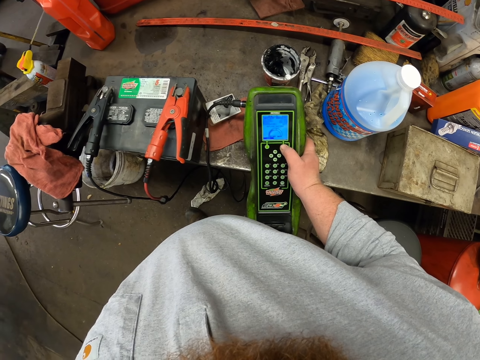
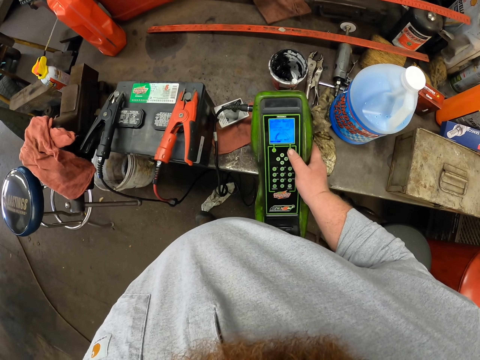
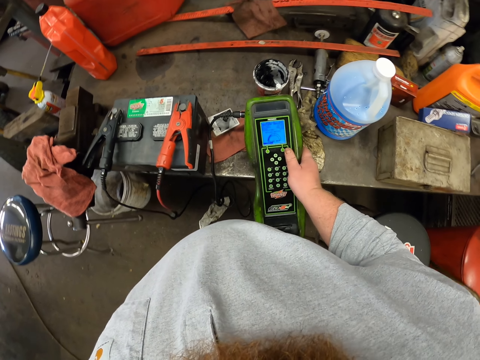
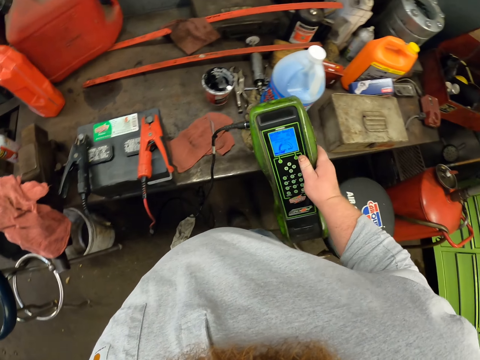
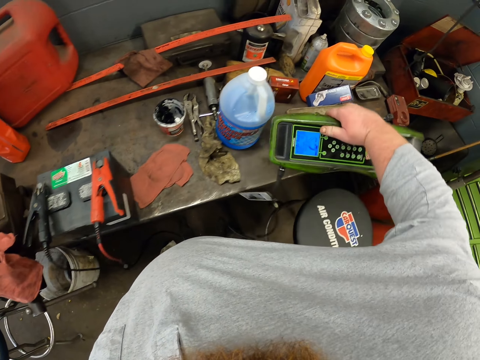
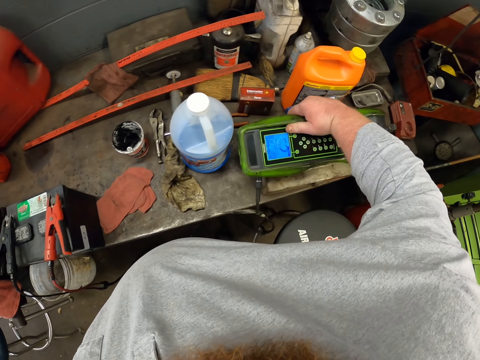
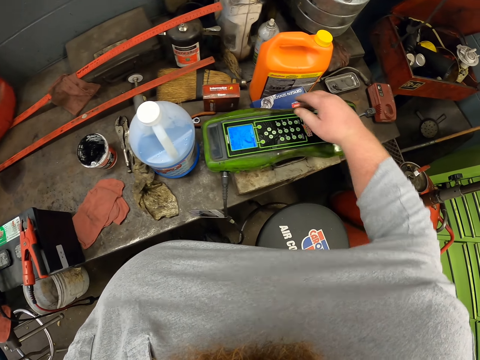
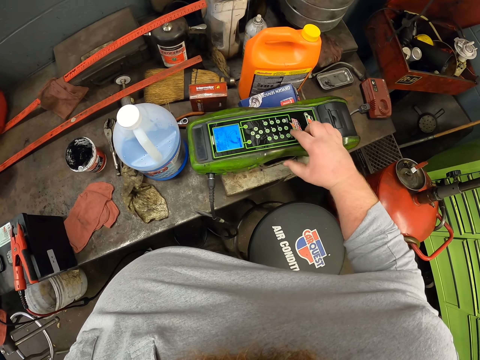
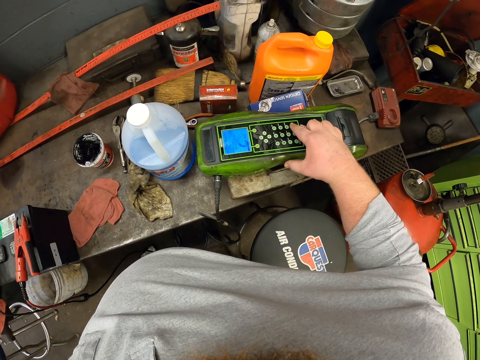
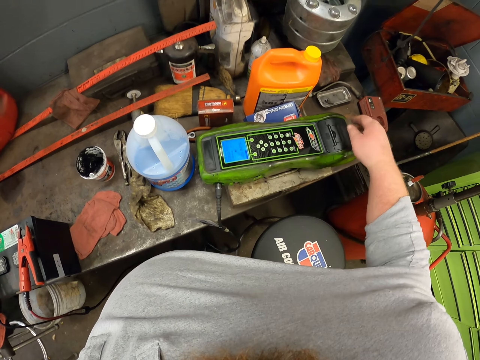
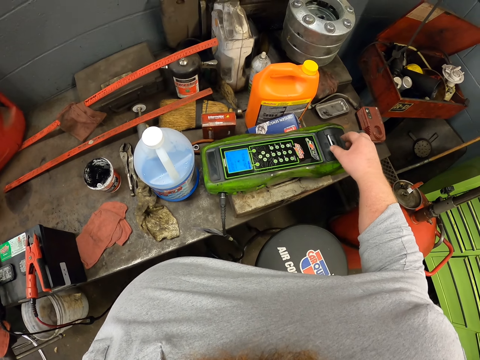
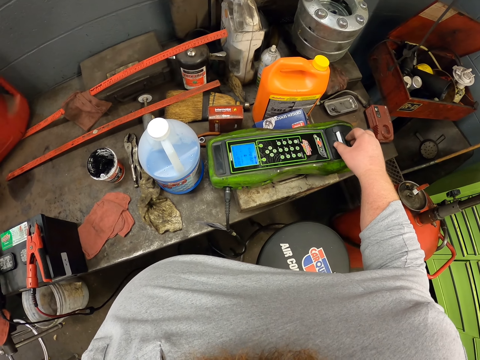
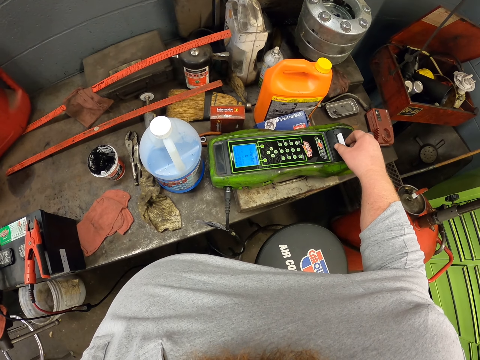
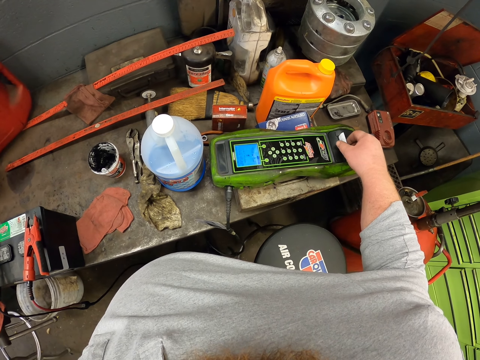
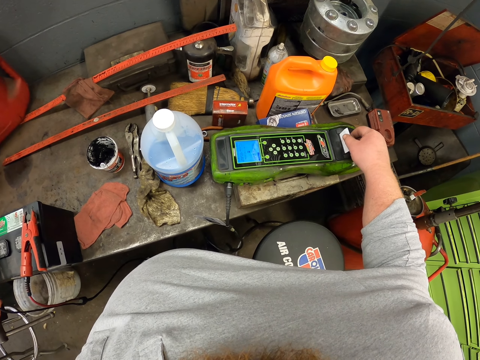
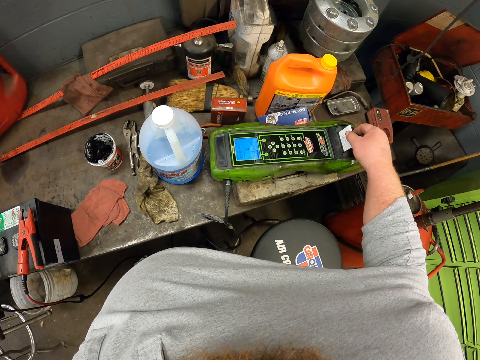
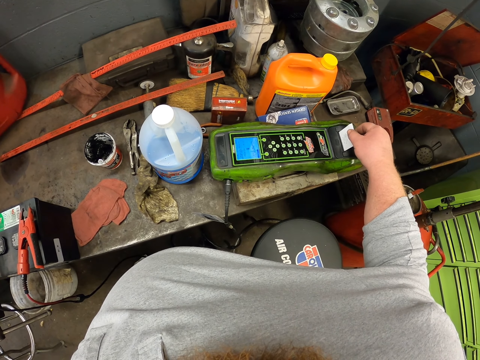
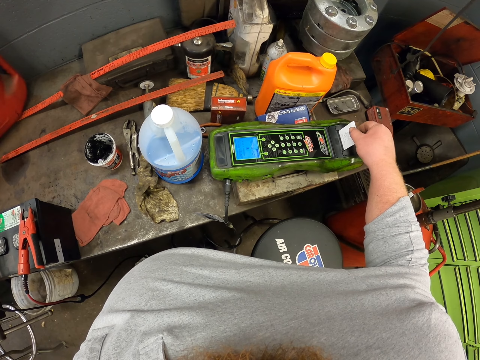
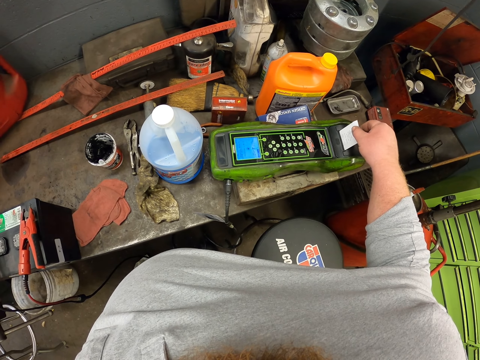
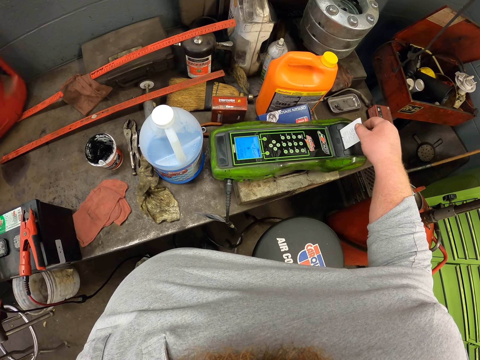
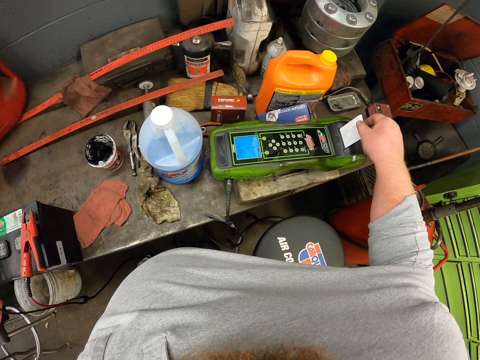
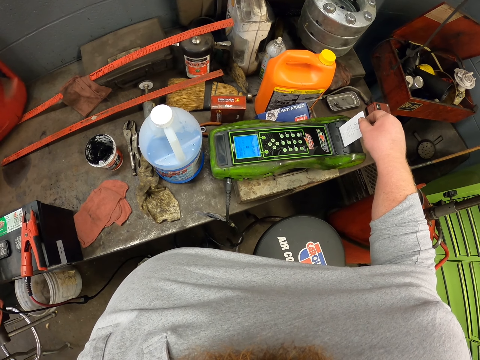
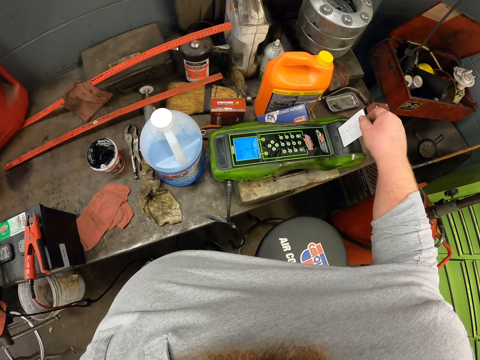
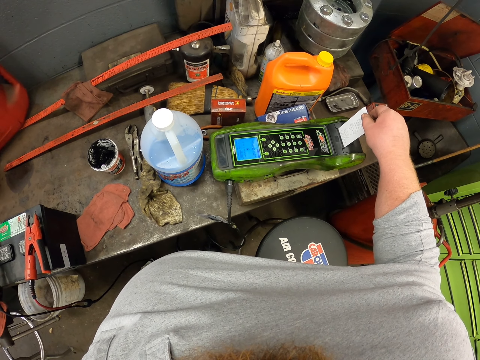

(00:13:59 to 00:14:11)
The camera wearer picks up the point of sale device. They put the point of sale device on the box. They operate the point of sale device. They dial on the mobile banking machine. They hold the receipt. They remove the receipt from the mobile banking.

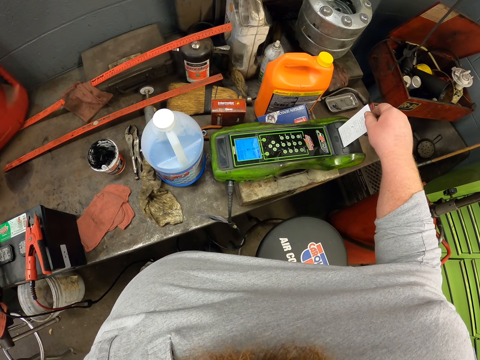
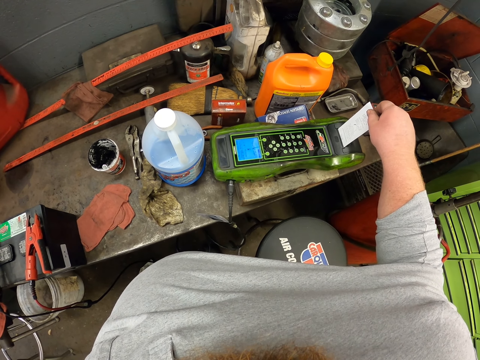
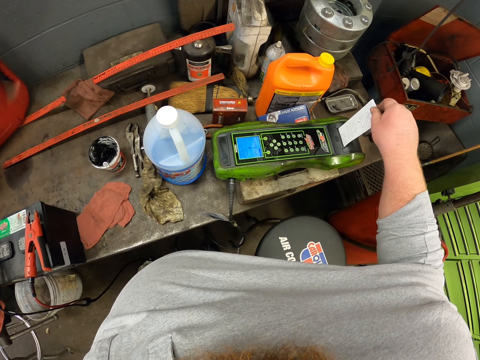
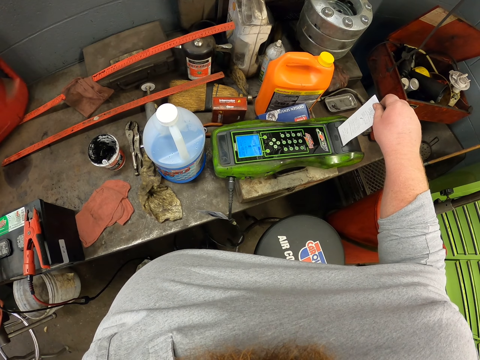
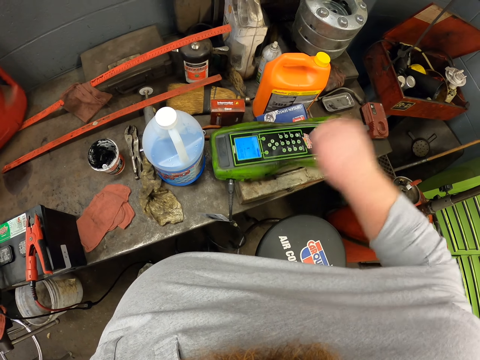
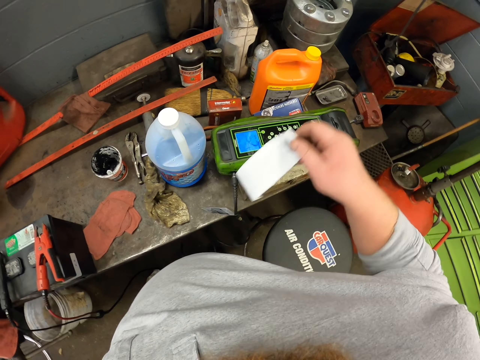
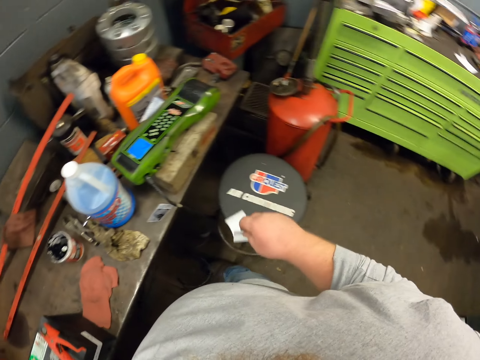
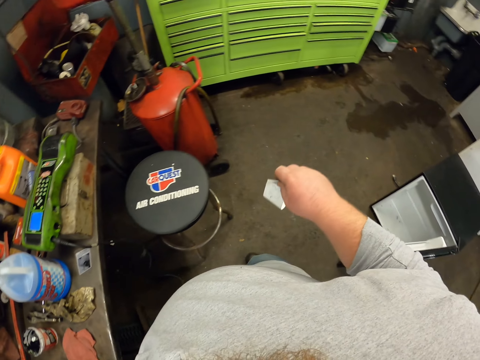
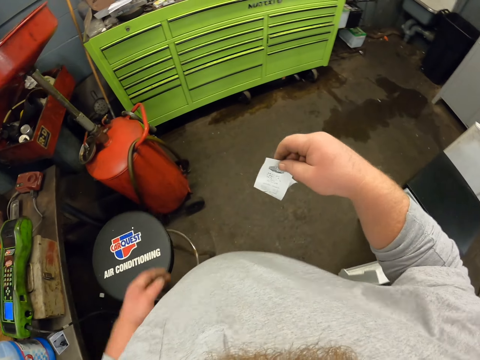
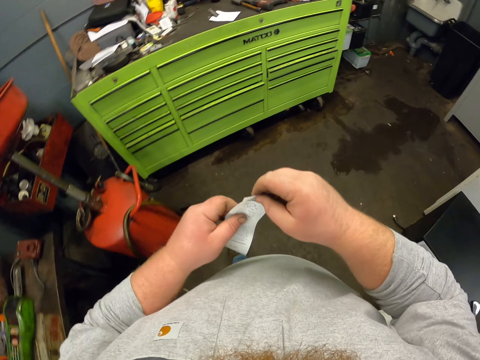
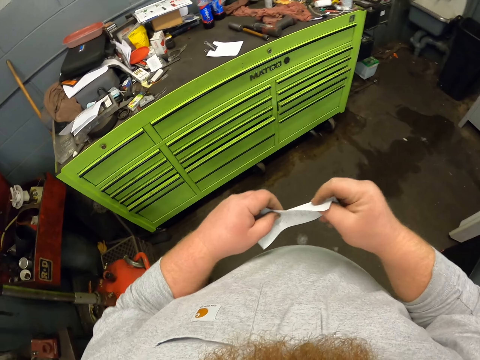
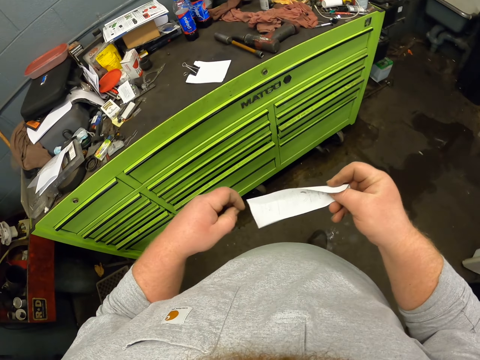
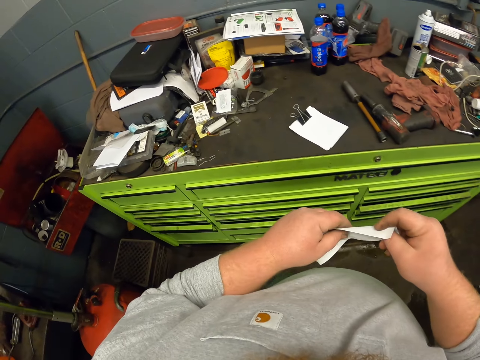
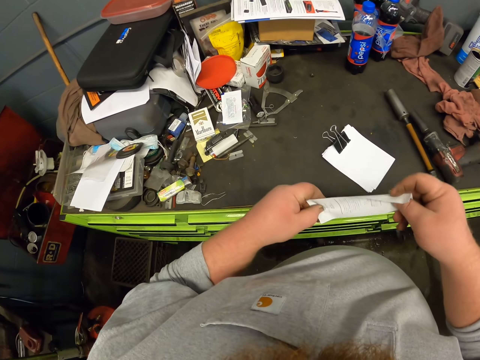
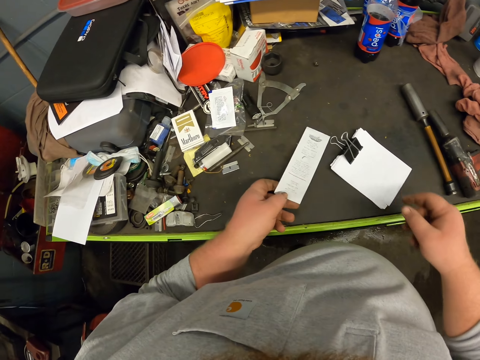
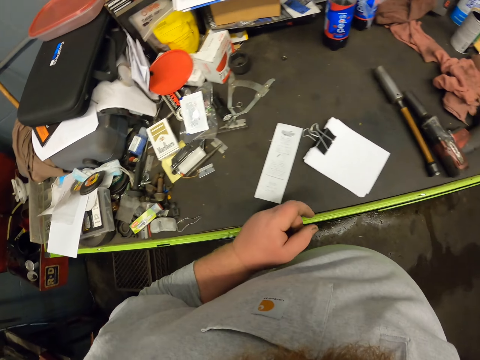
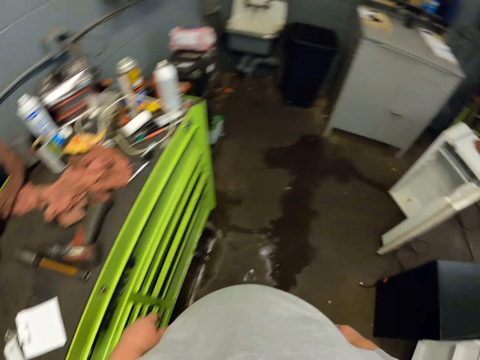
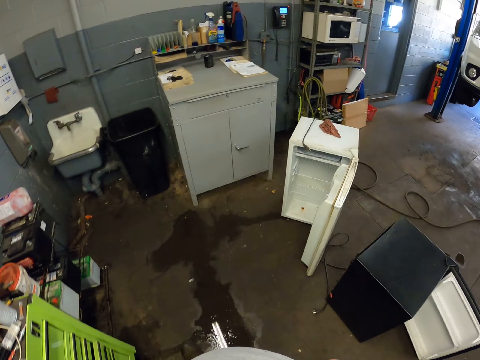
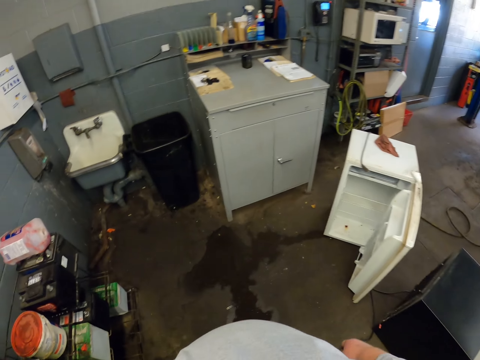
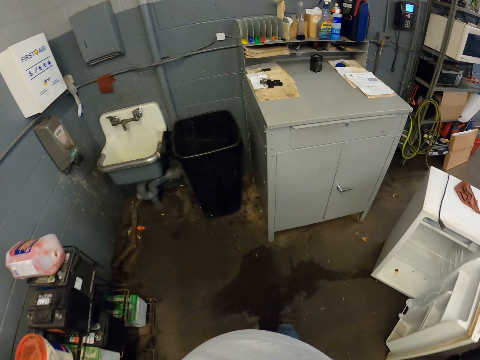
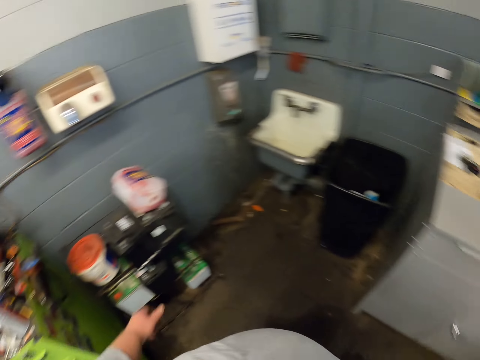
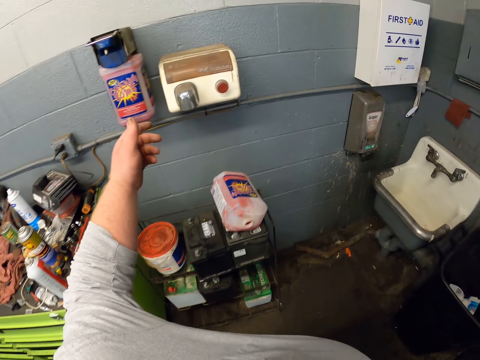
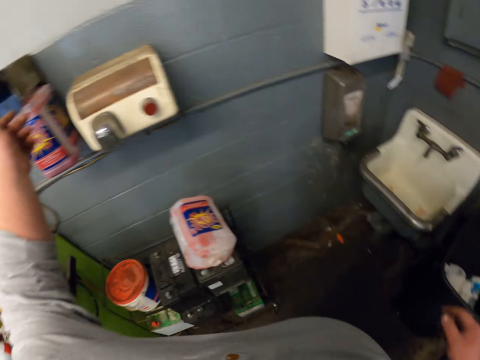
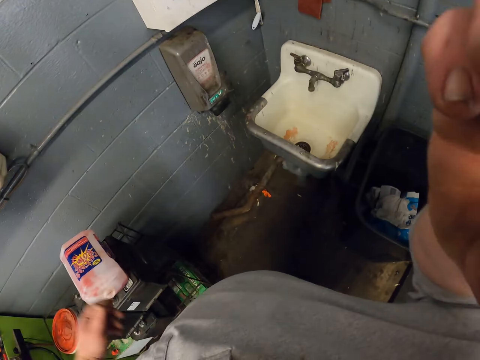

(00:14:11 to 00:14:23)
The camera wearer tears the receipt from the mobile banking machine. He moves towards the cupboard. He touches the receipt. He puts the receipt on top of the cupboard. He moves towards the cupboard. He puts his left hand on the hand washing machine.
